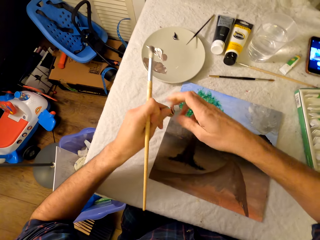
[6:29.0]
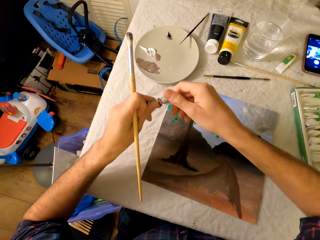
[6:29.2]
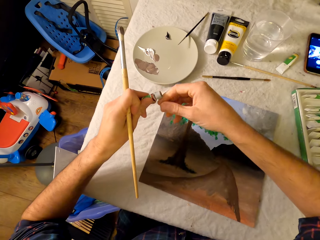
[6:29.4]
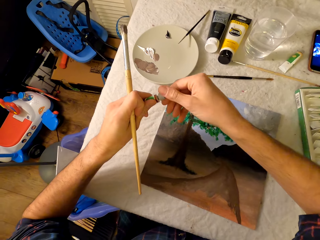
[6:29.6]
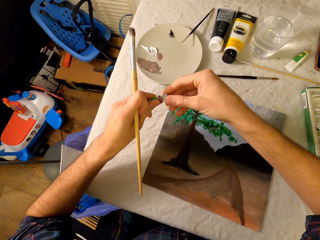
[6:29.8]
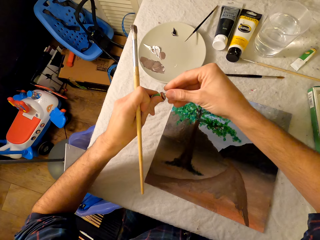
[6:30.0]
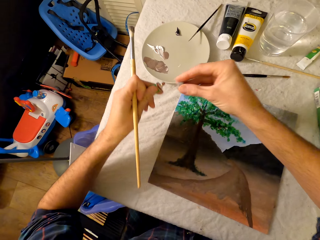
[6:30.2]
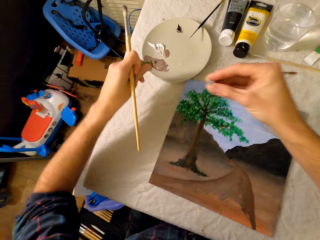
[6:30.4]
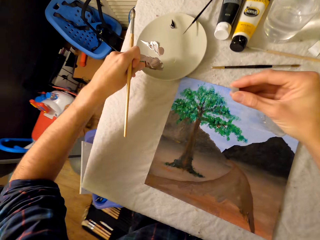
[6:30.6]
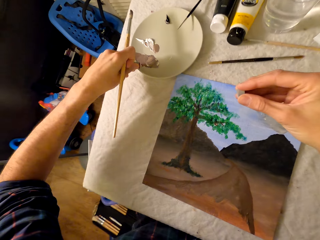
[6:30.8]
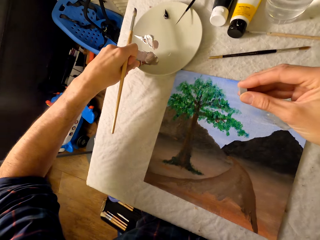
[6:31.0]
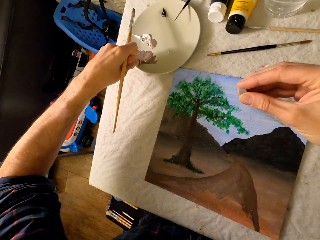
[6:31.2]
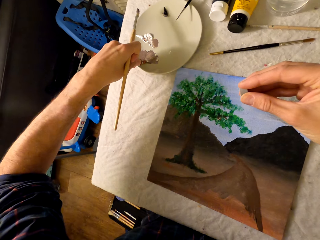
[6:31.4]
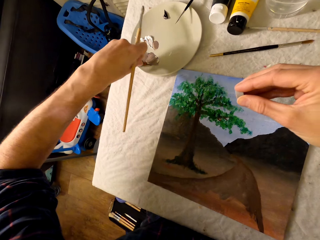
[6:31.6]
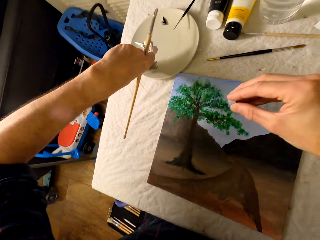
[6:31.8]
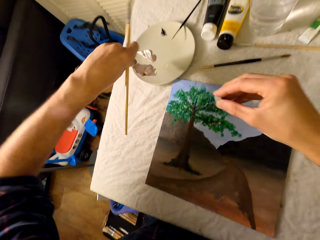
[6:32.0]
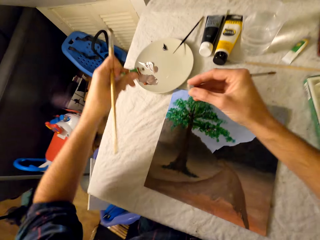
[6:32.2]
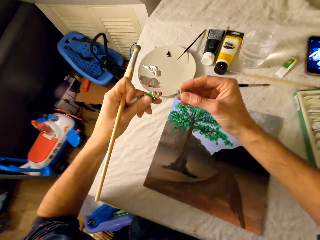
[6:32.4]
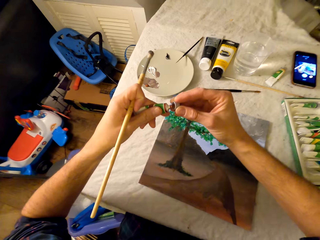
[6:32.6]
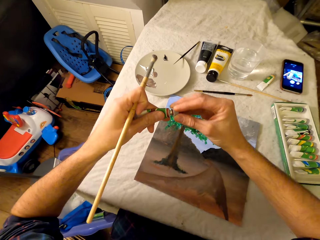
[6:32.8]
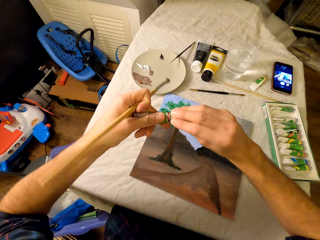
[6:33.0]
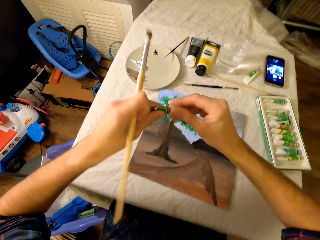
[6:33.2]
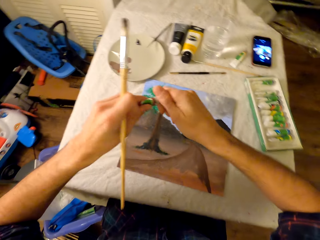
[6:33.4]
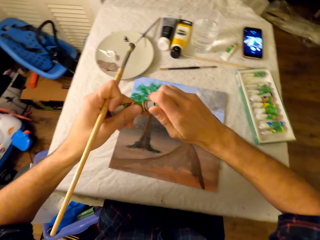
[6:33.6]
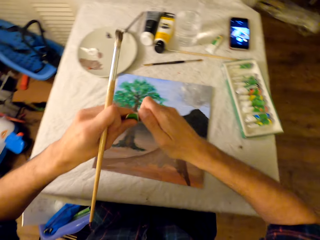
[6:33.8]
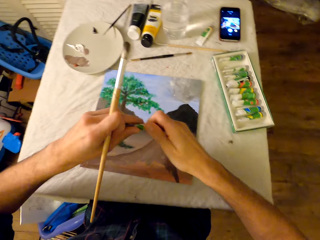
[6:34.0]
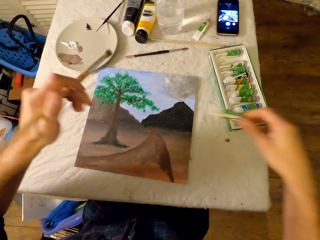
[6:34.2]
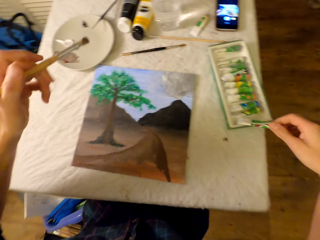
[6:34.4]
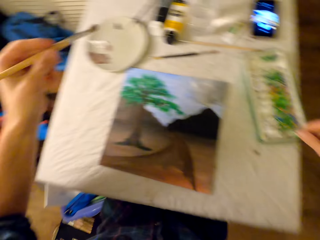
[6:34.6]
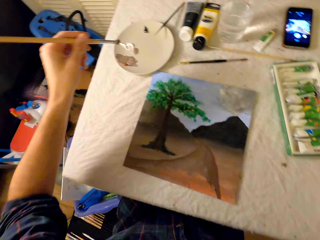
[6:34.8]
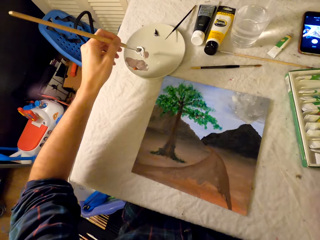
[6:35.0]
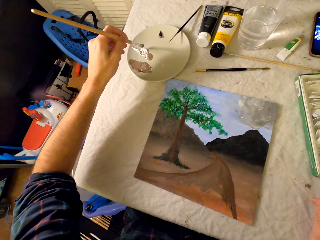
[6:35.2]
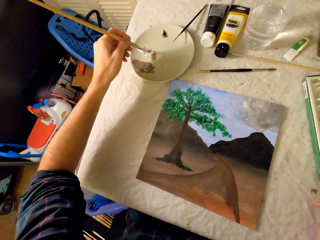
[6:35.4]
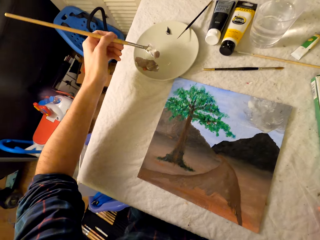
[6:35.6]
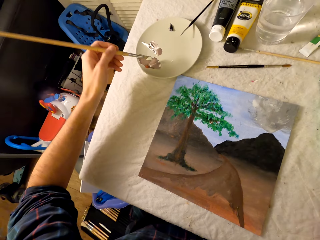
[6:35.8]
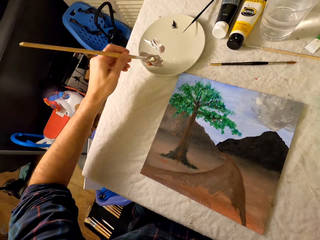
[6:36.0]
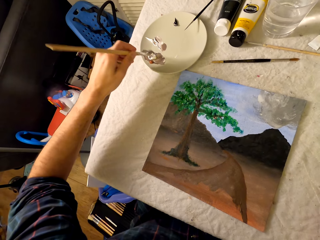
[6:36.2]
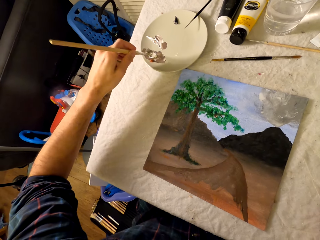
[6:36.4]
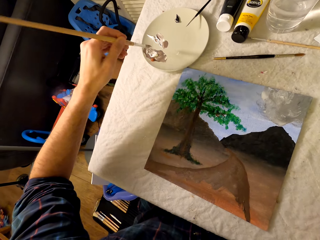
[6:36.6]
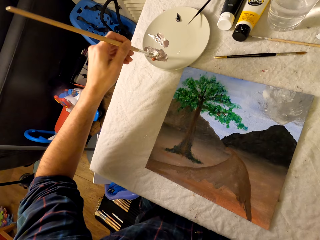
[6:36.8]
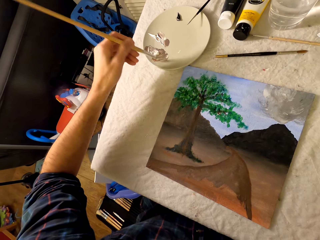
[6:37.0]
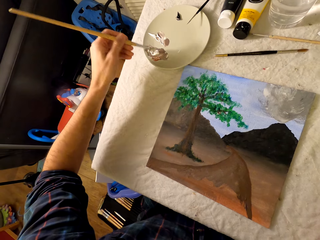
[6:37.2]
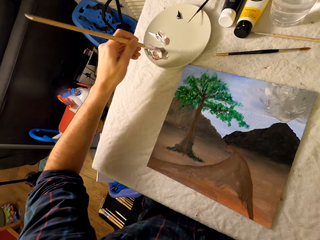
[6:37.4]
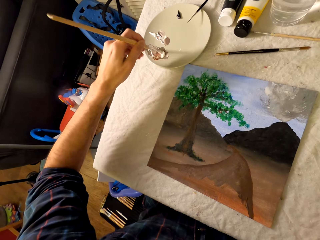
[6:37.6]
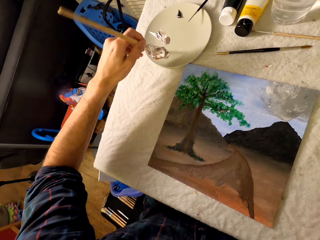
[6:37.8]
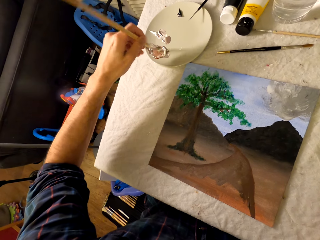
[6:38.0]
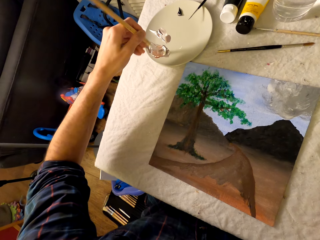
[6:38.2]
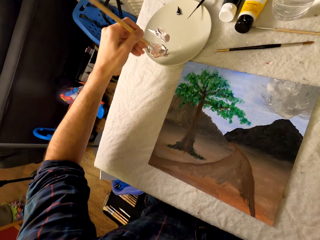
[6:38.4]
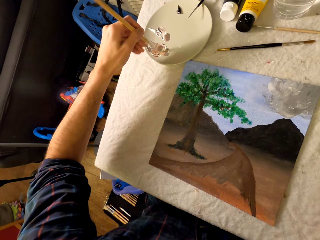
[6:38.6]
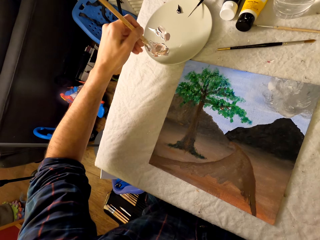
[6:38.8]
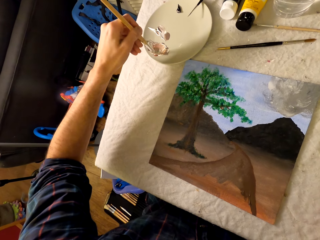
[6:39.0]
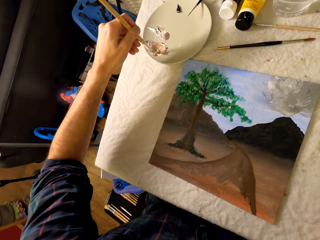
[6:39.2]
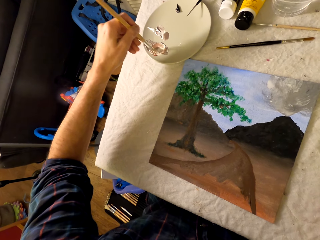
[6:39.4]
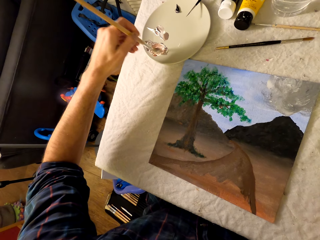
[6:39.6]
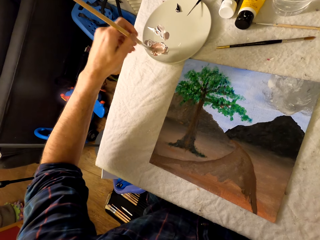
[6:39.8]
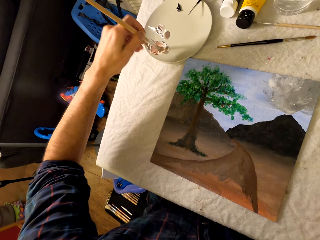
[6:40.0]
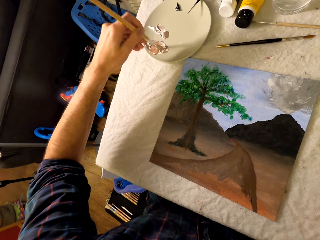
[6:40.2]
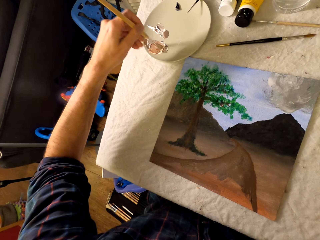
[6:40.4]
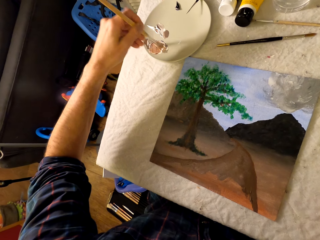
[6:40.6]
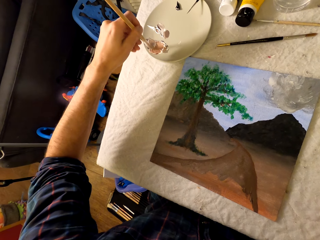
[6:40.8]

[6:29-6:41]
The camera wearer pours ink in the plate. He closes the fingerprint ink cap. He puts the paint tube back in the box. He rubs the pen brush in the ink. He scoops paint with his left hand.

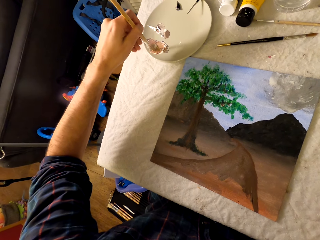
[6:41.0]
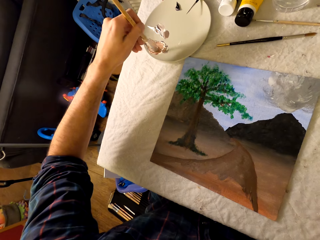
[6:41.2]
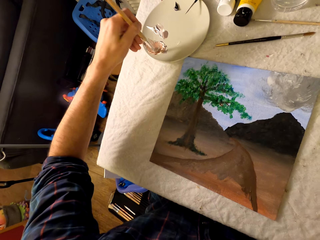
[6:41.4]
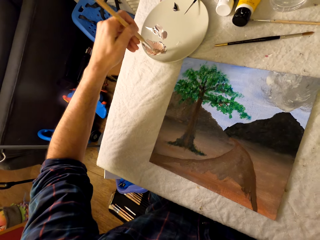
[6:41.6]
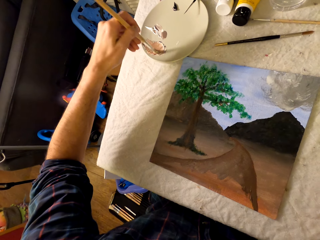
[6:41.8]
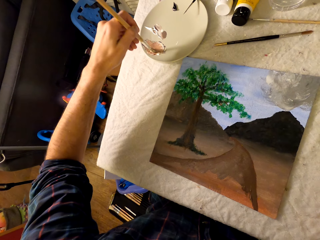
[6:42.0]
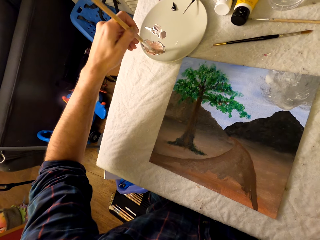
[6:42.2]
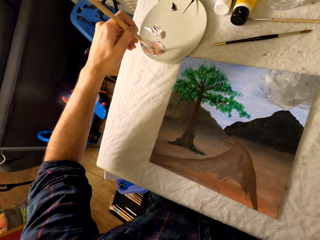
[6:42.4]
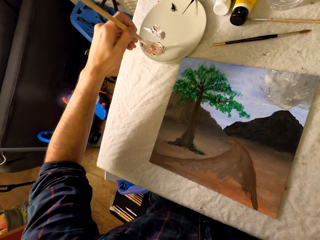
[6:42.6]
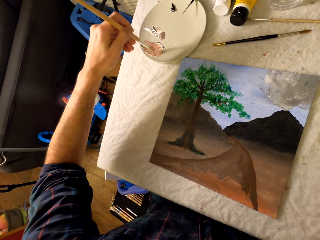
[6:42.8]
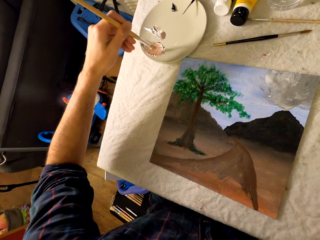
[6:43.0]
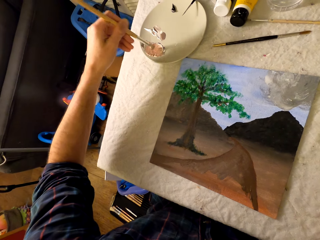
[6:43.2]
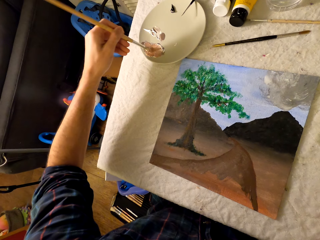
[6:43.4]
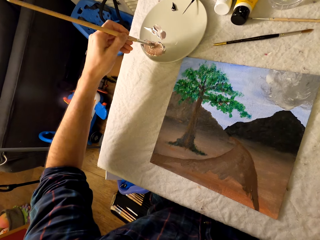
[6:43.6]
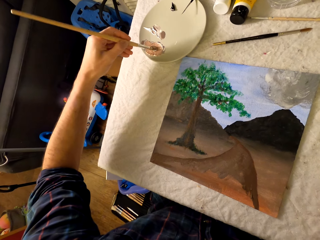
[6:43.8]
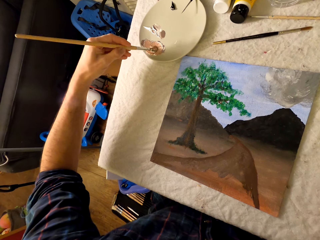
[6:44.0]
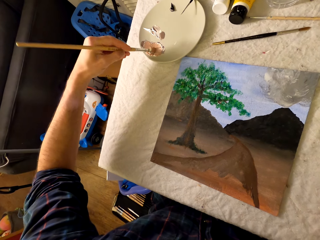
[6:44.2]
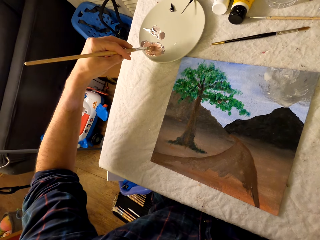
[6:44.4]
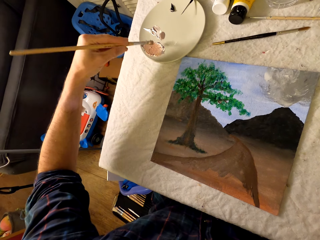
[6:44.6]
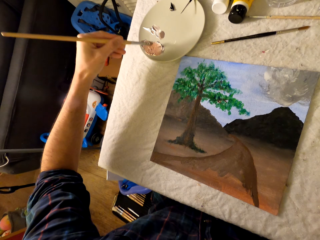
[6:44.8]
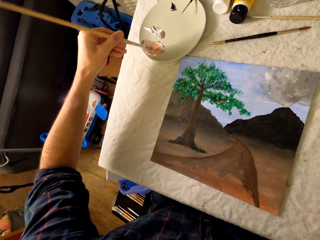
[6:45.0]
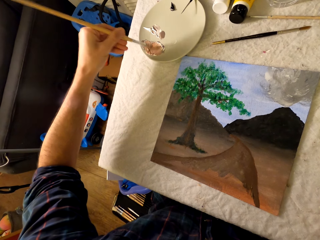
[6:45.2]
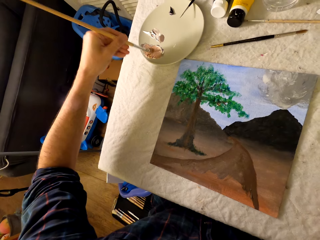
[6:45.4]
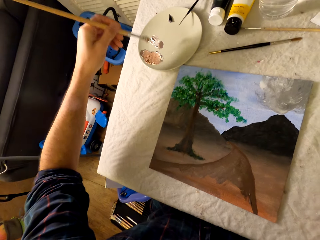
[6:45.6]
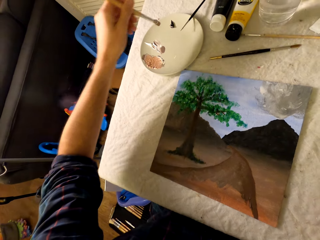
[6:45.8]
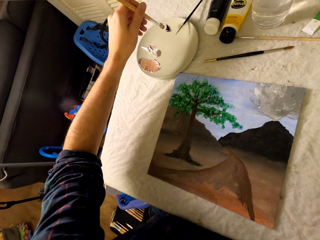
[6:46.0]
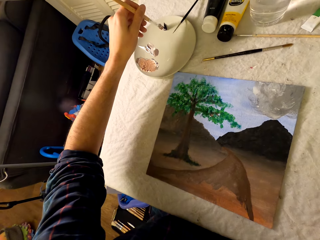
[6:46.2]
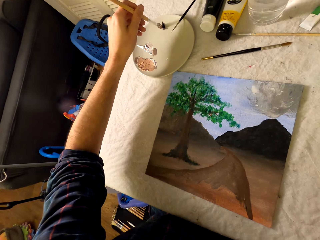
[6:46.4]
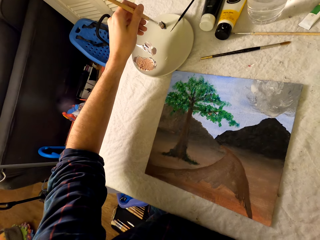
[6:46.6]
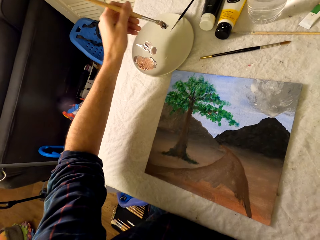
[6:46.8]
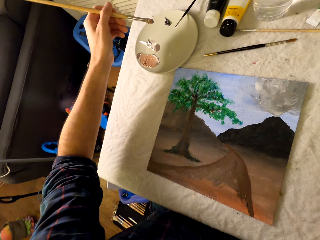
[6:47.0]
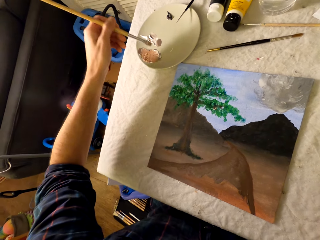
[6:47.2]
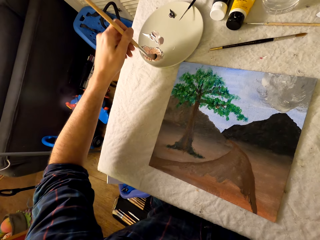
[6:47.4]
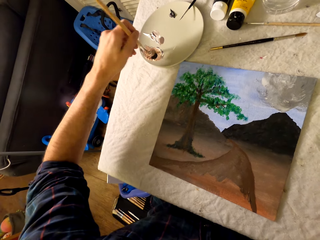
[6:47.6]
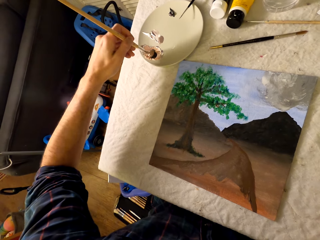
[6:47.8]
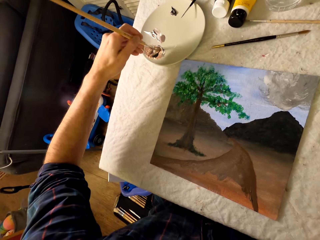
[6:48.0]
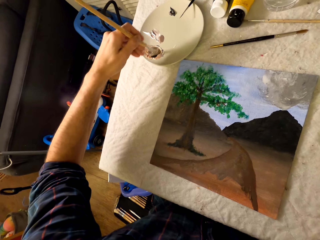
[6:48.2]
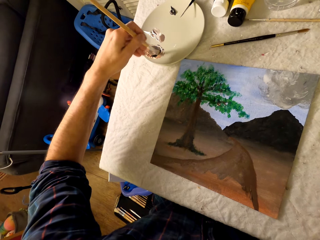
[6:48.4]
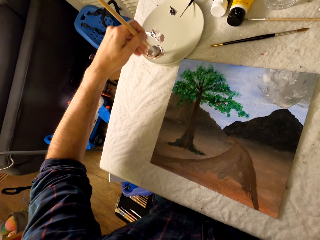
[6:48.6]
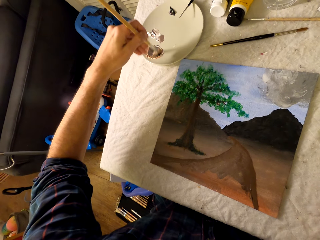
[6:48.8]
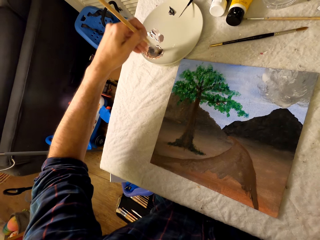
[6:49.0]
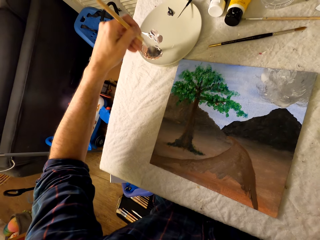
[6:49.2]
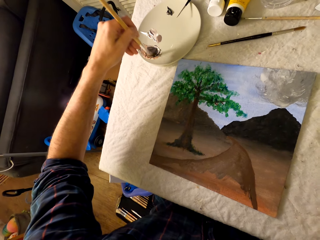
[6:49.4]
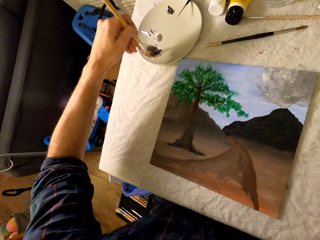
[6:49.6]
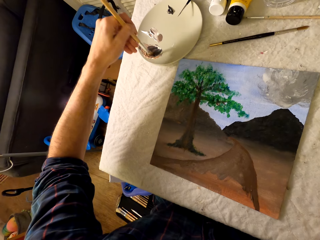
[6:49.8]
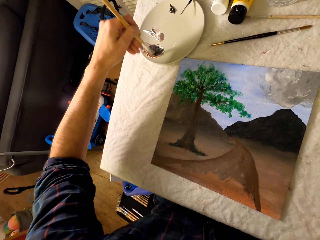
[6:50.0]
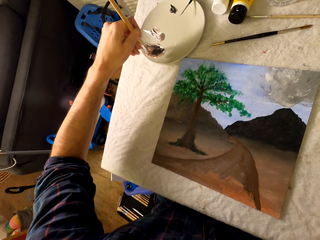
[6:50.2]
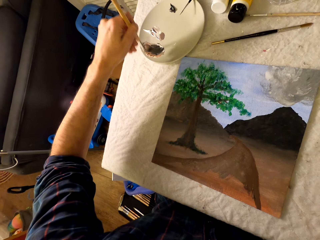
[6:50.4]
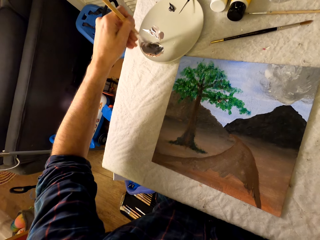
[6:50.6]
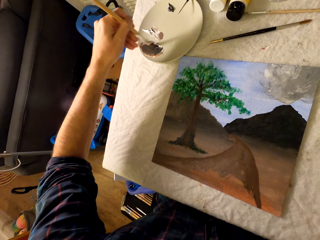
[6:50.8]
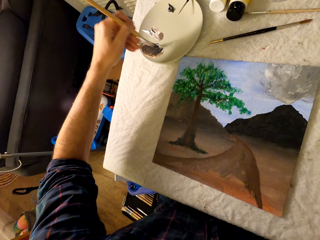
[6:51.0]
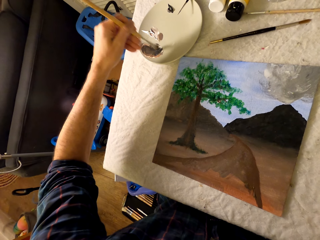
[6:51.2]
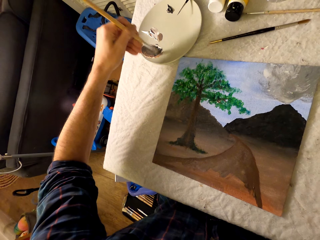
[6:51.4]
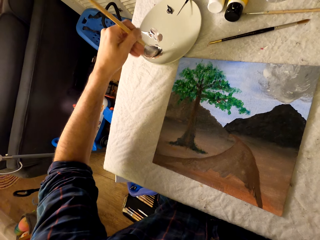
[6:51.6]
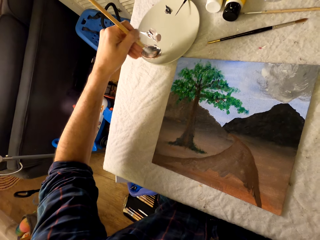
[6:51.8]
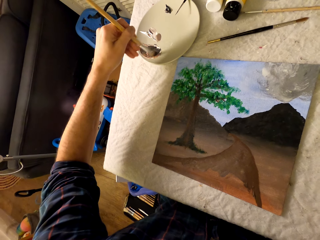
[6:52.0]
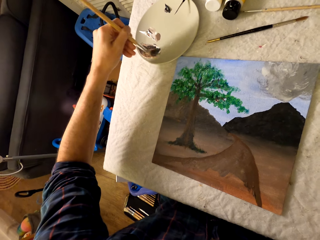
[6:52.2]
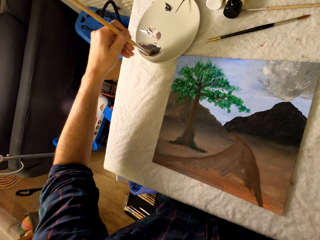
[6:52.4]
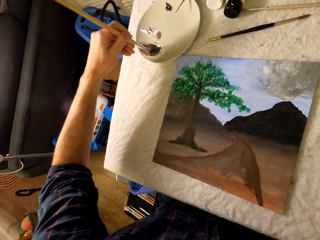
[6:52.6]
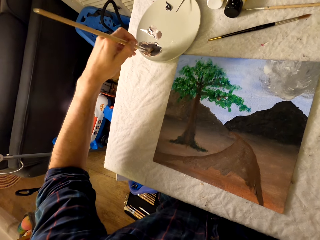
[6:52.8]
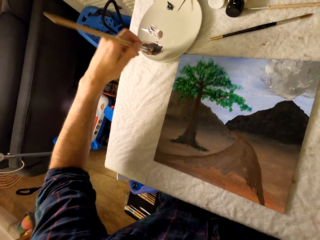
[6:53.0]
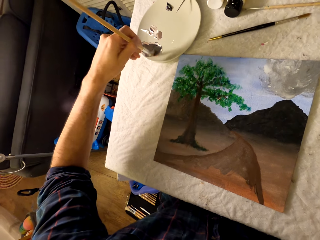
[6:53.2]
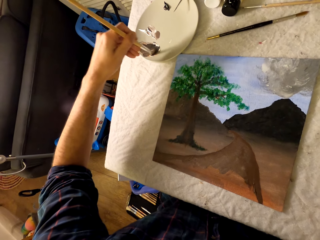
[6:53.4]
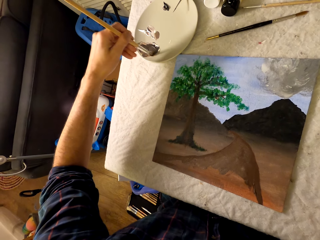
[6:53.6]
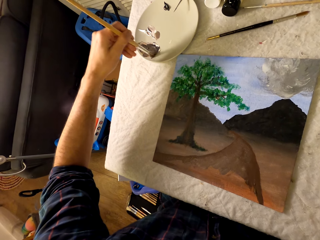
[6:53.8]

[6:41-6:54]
The camera wearer mixes the paint in the plate.
